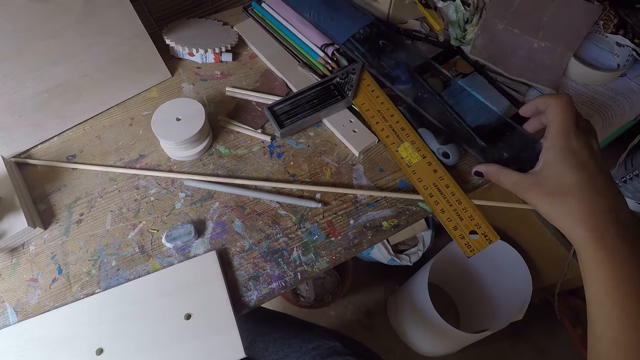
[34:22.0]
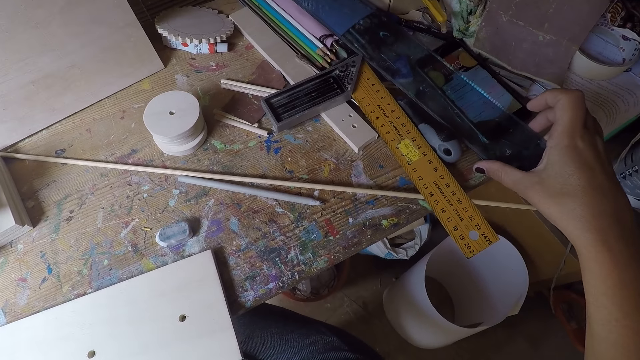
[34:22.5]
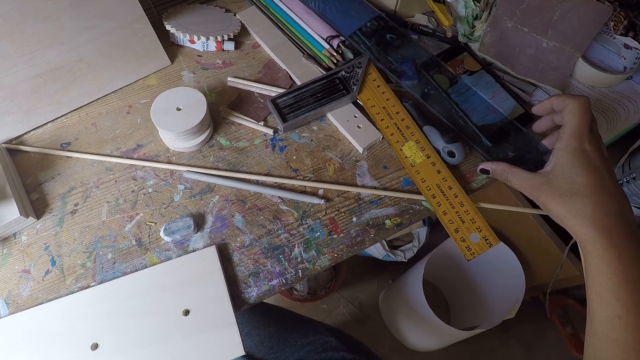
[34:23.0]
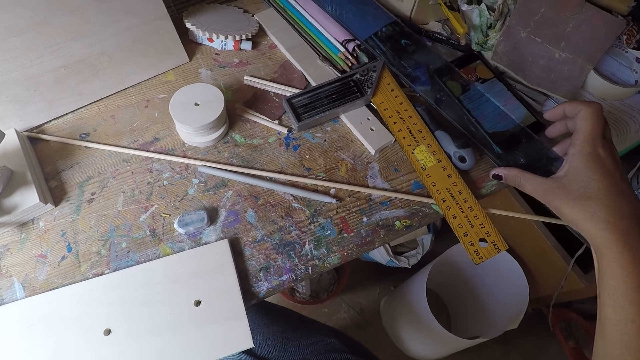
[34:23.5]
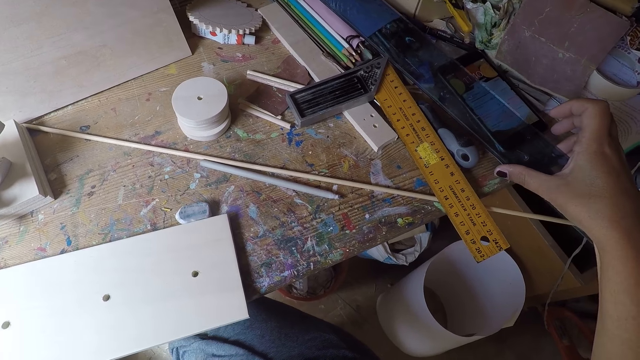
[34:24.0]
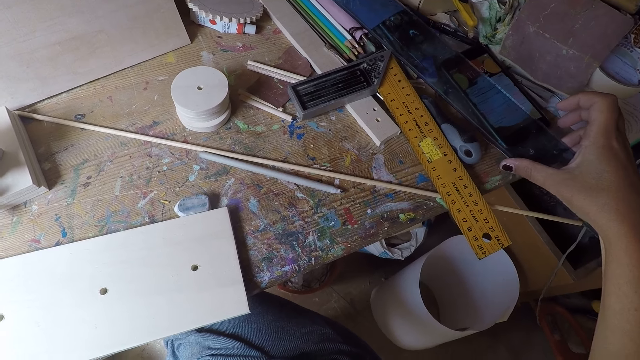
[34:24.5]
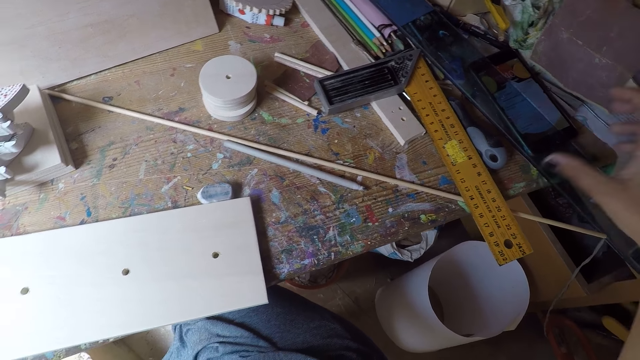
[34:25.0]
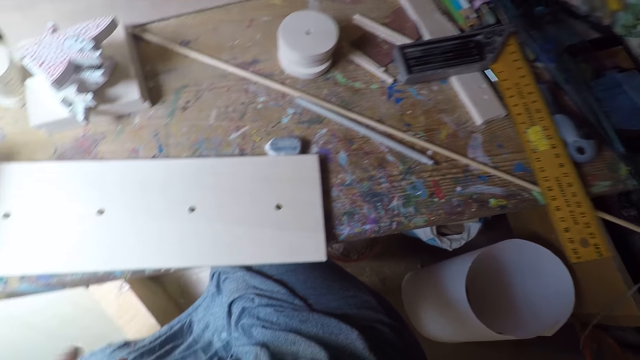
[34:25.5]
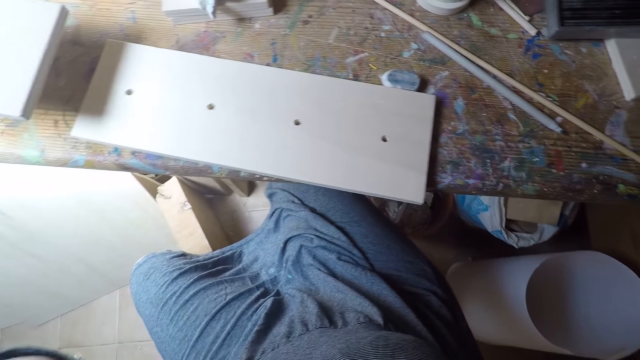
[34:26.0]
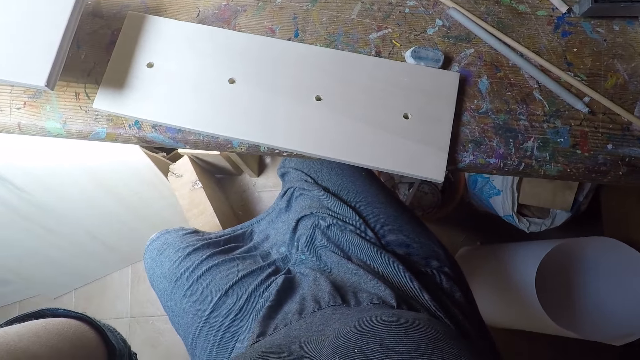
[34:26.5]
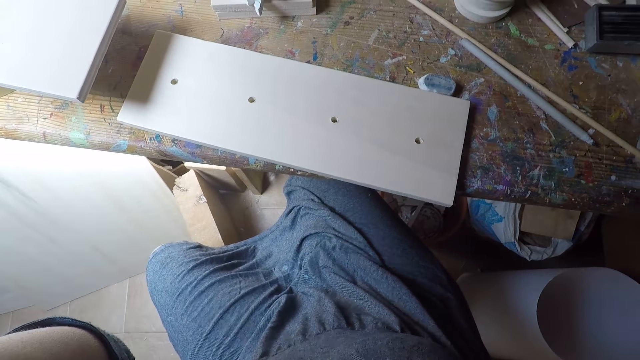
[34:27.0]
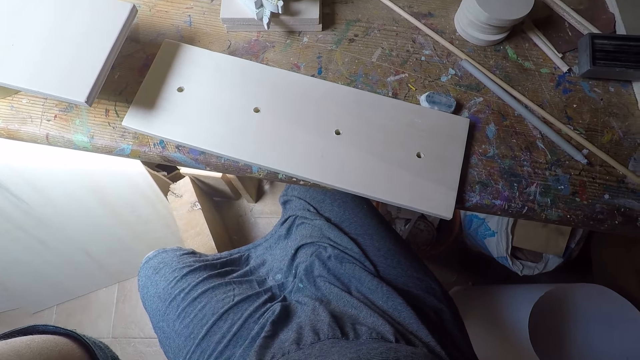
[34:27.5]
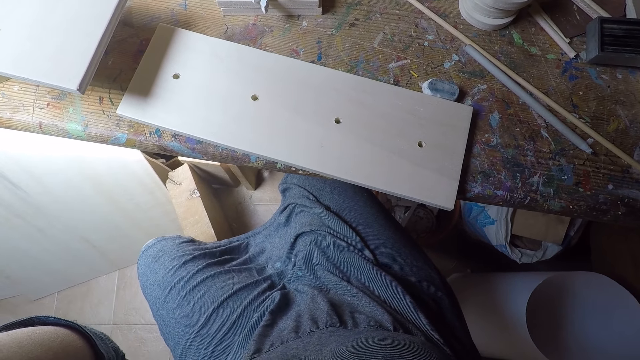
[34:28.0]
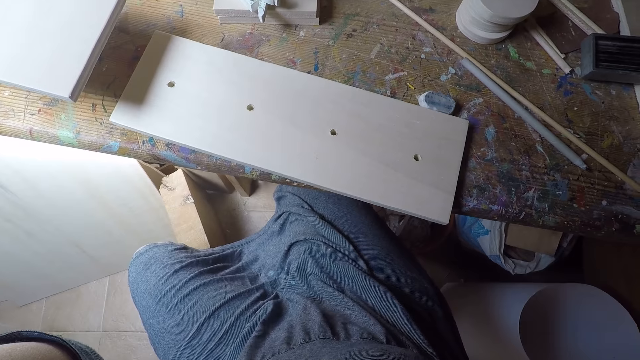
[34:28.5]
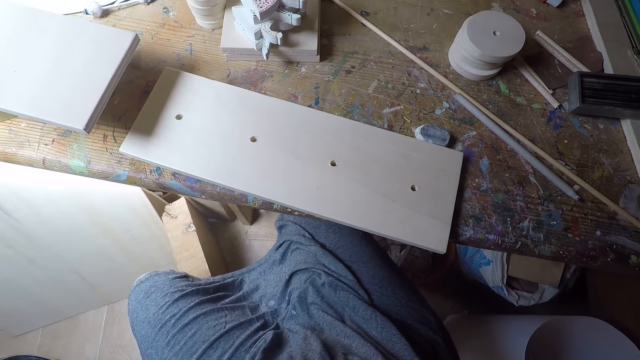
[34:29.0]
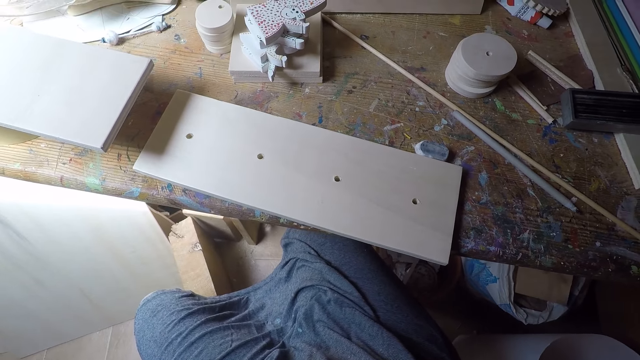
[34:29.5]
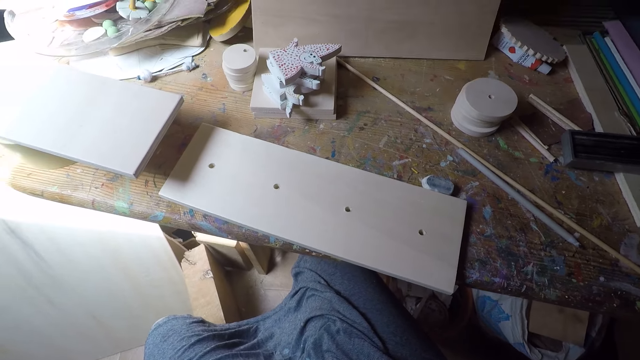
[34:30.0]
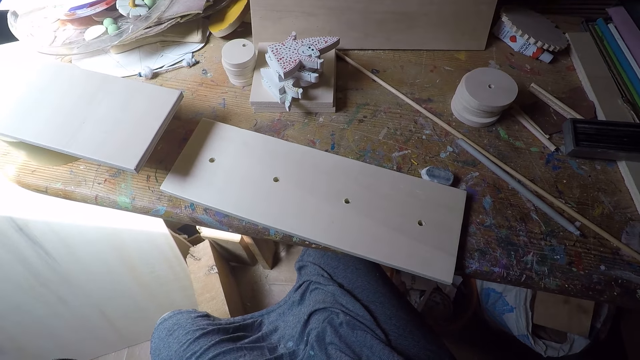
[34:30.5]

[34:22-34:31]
The camera wearer touches a ruler on the workshop table. They touch the screen of their phone. They pick up the ruler. They turn around the room.
